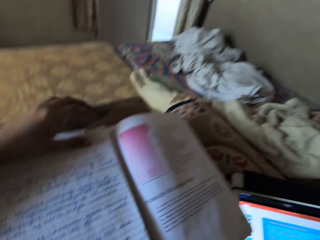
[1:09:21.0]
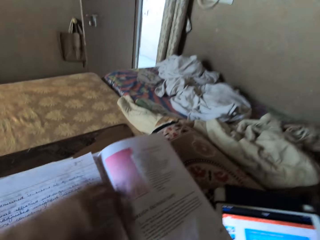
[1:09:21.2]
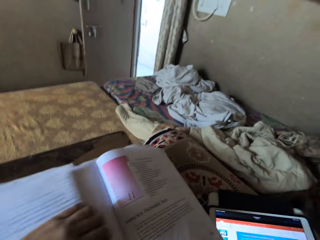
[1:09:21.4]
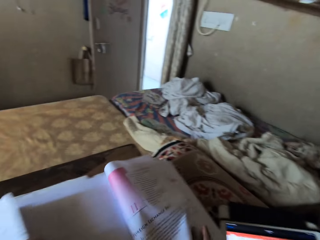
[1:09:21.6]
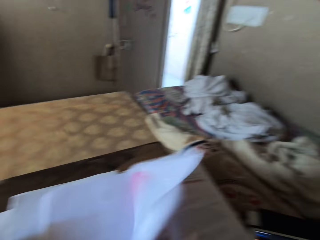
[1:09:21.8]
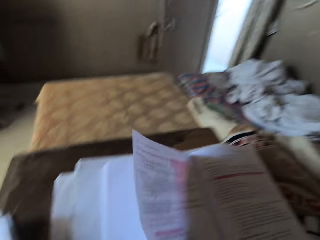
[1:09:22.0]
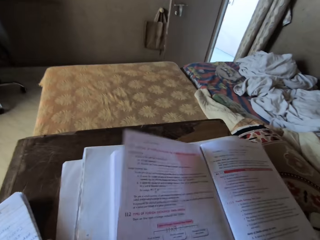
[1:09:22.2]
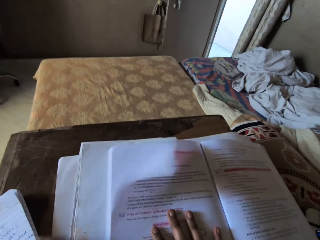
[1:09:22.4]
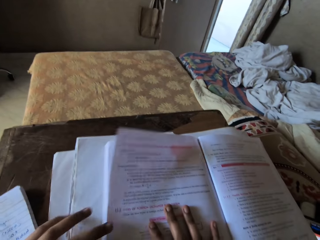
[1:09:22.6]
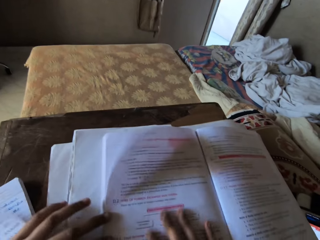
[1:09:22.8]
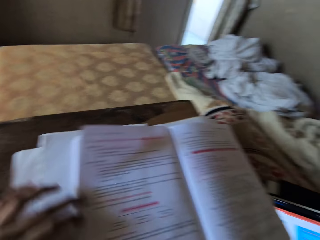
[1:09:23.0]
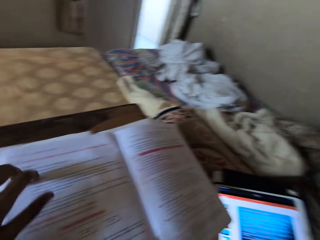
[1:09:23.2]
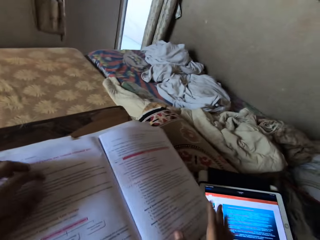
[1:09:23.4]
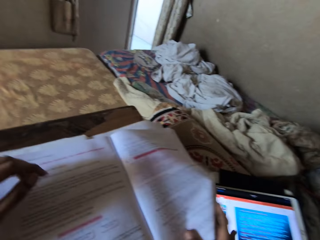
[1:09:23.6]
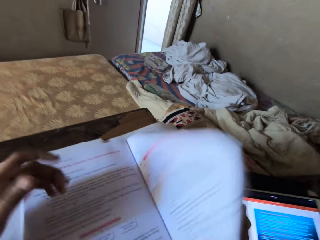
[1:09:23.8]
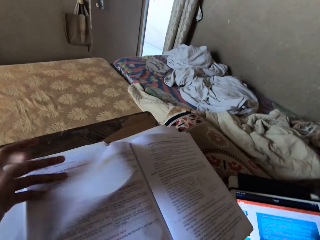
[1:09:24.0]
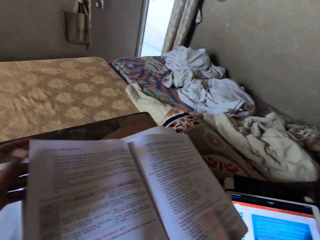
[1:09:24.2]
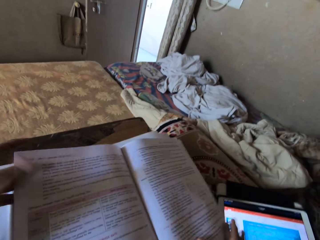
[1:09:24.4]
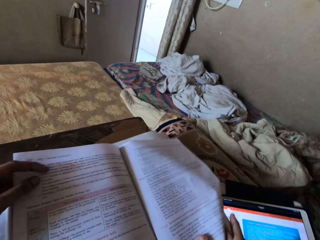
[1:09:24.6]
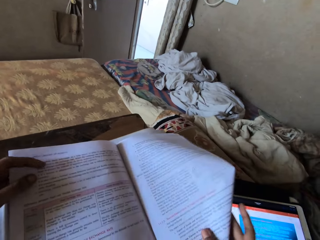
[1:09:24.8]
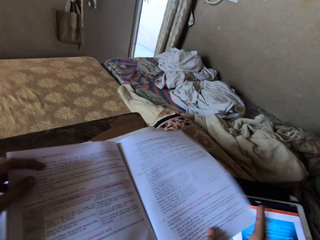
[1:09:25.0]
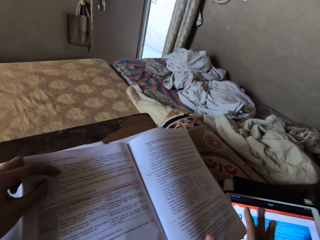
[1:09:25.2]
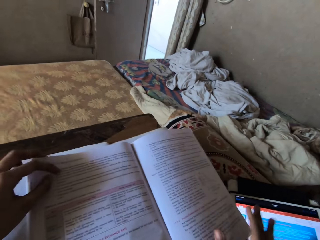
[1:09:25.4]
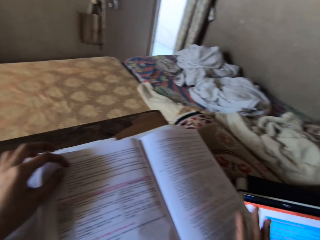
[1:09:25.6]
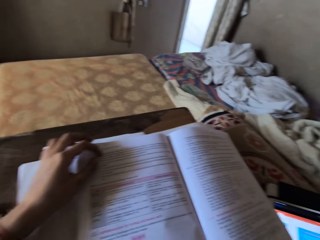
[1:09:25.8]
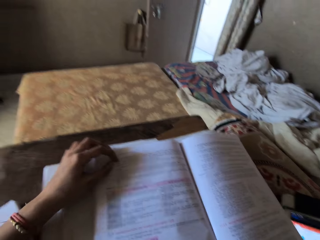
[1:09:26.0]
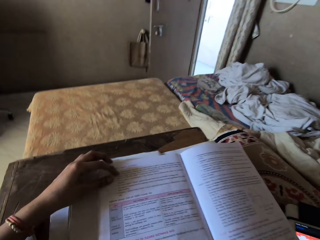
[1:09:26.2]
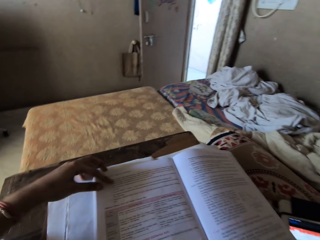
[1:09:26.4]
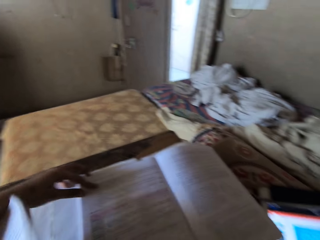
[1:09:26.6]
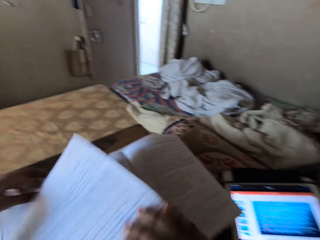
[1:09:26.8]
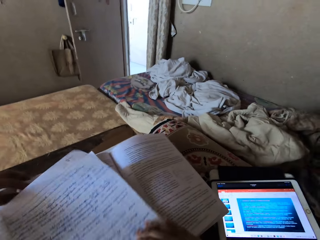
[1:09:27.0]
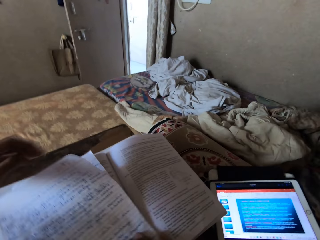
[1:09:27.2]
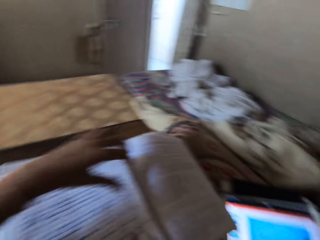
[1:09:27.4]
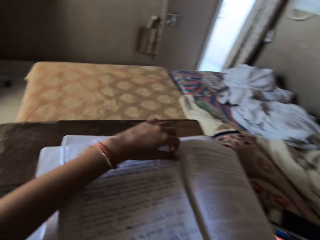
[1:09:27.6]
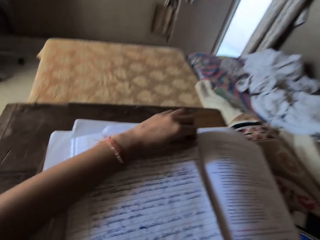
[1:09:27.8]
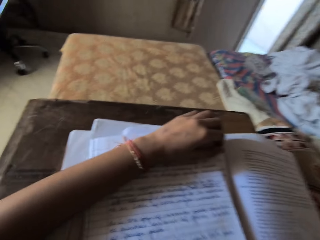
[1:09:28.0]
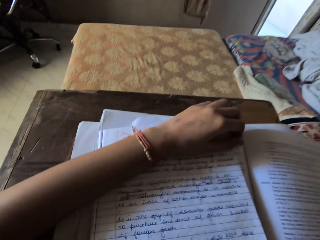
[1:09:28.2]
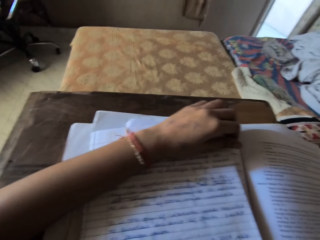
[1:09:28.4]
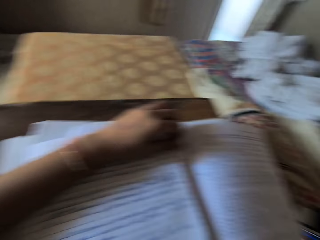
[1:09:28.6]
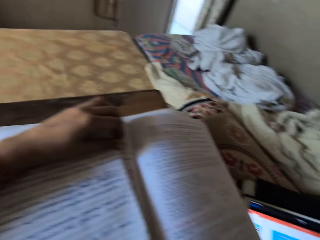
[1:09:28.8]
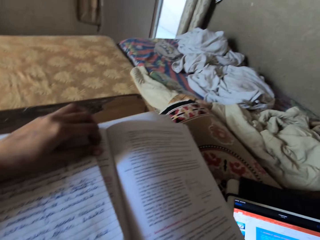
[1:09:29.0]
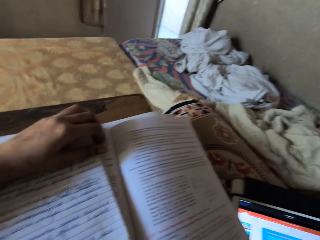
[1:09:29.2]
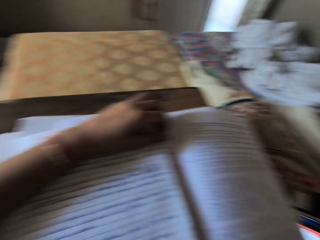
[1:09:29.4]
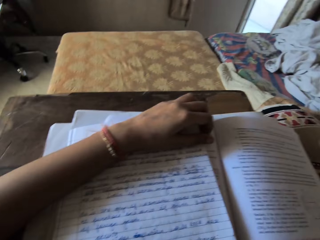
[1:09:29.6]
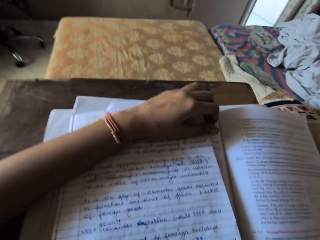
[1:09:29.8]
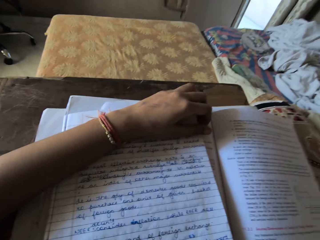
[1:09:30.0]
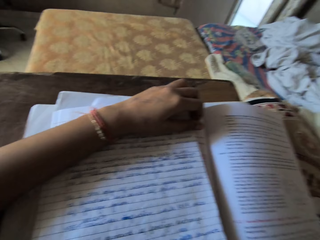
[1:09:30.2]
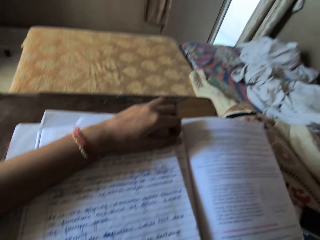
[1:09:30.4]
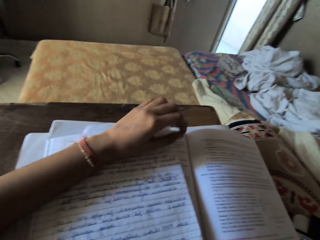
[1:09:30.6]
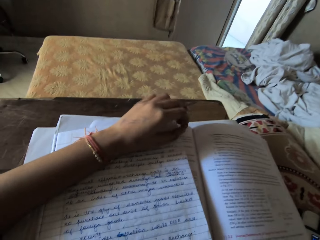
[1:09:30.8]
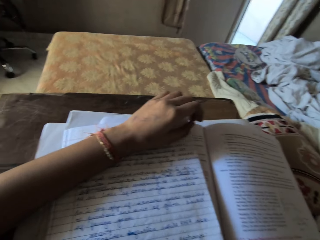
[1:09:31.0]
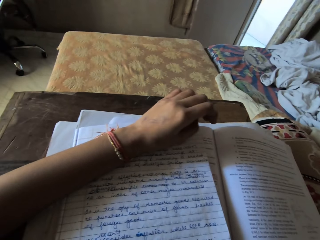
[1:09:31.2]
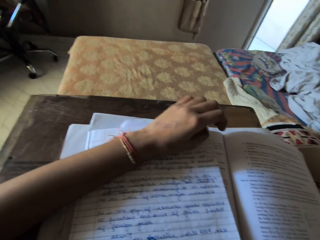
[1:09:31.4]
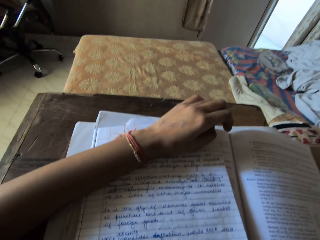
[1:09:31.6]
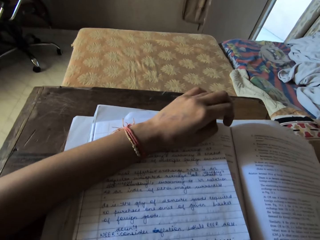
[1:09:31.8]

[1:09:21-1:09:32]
The camera wearer moves a book with her left hand. She turns a book page with her right hand. She turns a book page with her right hand again. She moves the book with her right hand. She puts her left hand on the book. She looks at the book.

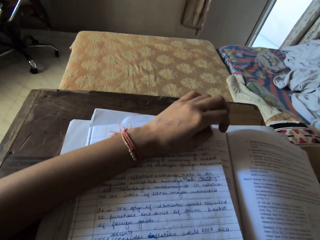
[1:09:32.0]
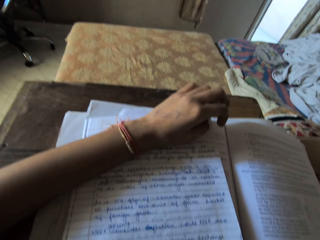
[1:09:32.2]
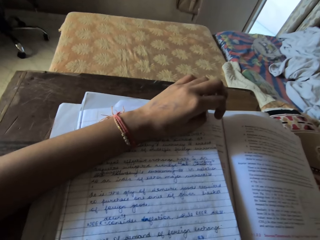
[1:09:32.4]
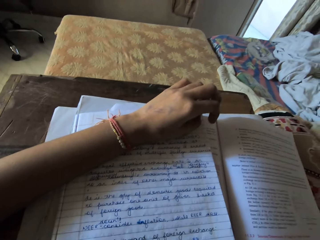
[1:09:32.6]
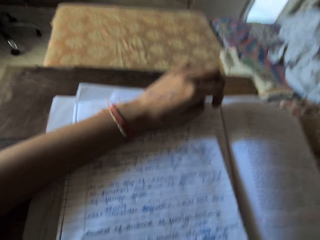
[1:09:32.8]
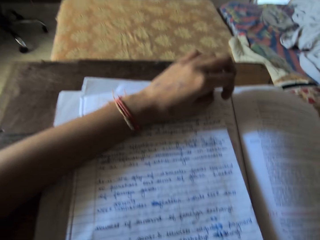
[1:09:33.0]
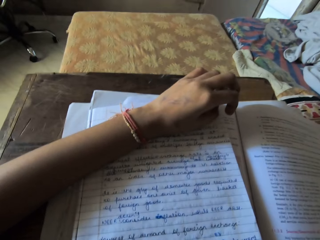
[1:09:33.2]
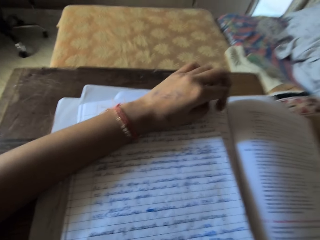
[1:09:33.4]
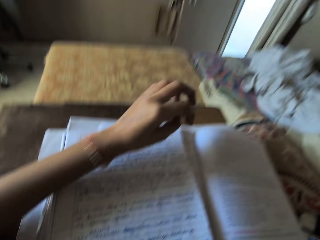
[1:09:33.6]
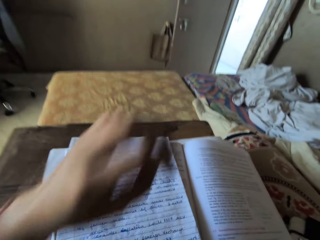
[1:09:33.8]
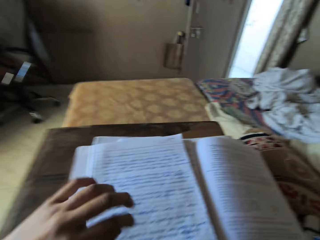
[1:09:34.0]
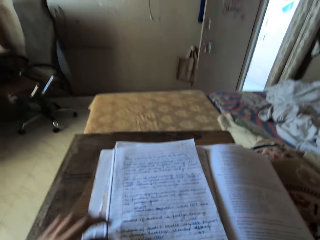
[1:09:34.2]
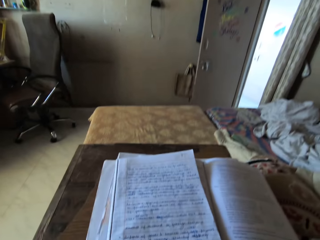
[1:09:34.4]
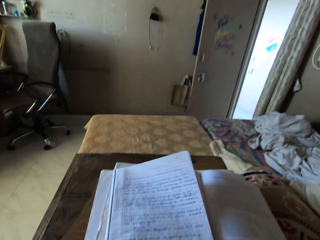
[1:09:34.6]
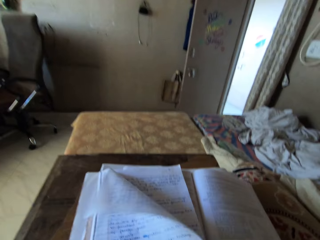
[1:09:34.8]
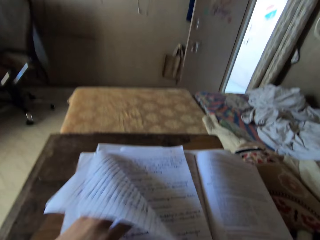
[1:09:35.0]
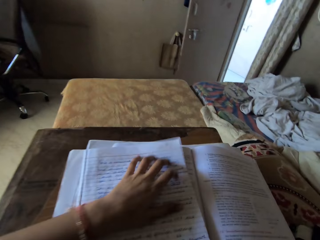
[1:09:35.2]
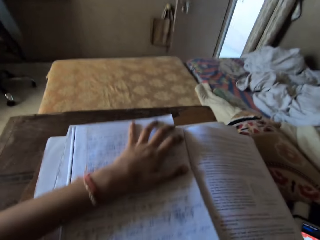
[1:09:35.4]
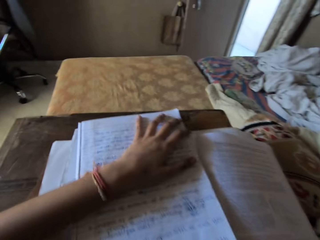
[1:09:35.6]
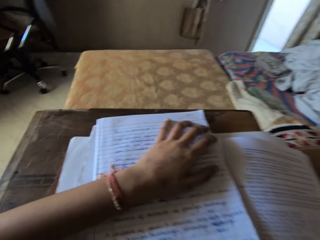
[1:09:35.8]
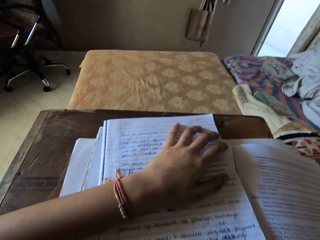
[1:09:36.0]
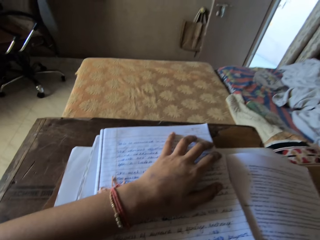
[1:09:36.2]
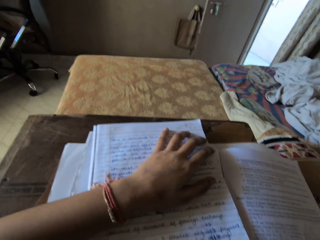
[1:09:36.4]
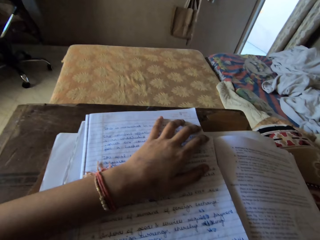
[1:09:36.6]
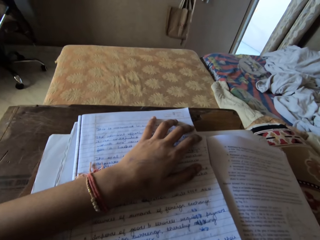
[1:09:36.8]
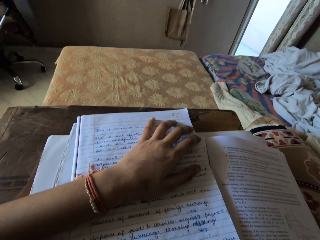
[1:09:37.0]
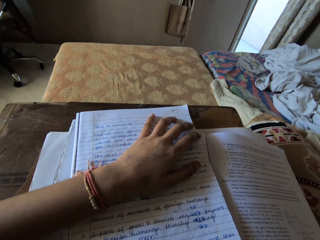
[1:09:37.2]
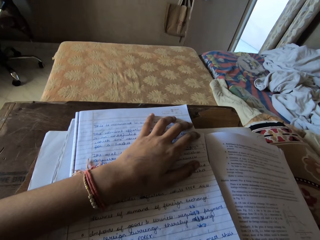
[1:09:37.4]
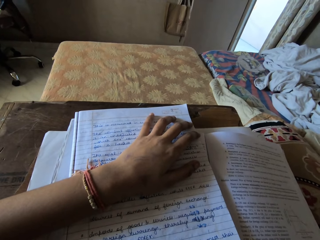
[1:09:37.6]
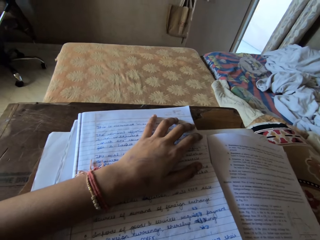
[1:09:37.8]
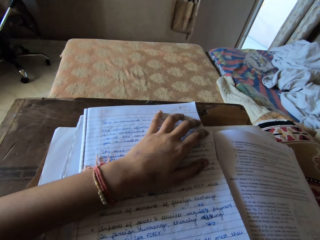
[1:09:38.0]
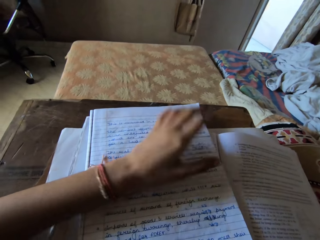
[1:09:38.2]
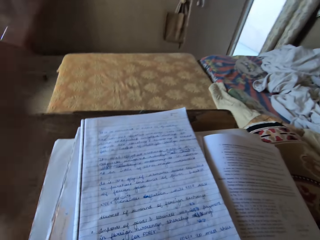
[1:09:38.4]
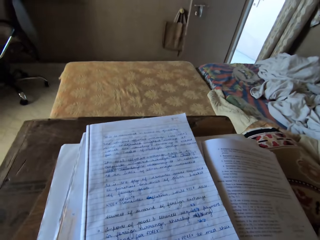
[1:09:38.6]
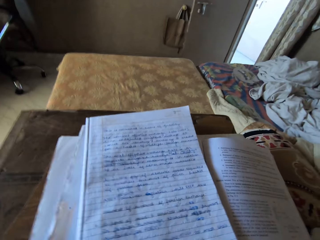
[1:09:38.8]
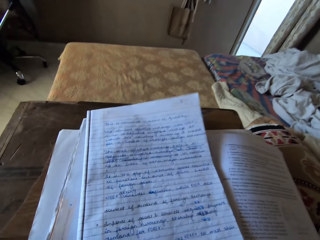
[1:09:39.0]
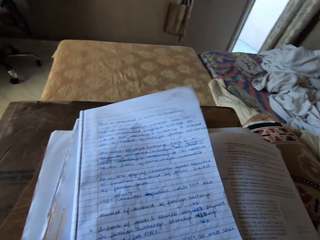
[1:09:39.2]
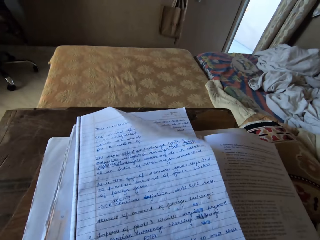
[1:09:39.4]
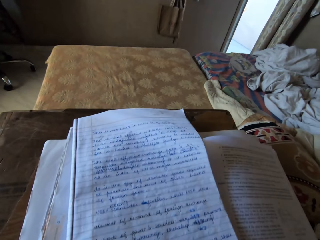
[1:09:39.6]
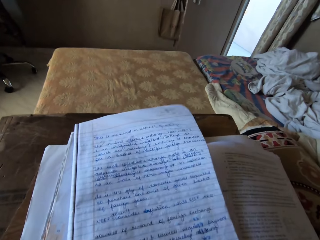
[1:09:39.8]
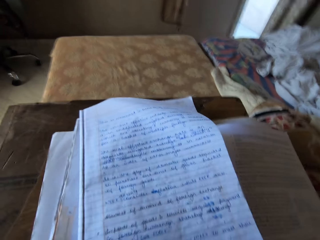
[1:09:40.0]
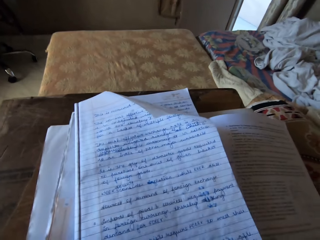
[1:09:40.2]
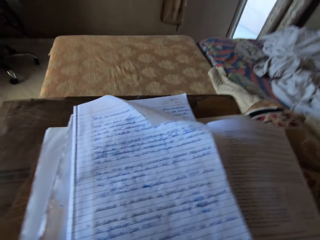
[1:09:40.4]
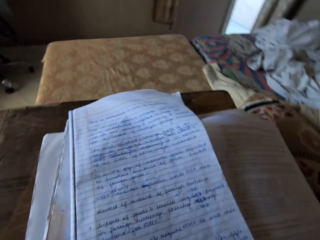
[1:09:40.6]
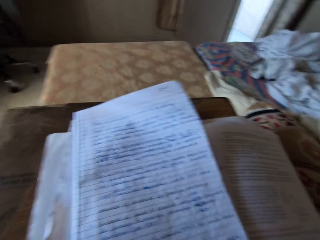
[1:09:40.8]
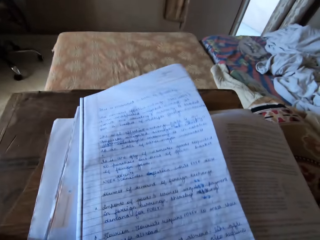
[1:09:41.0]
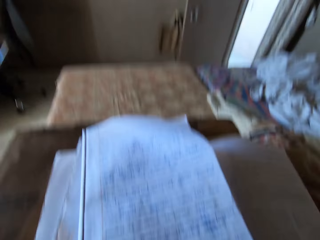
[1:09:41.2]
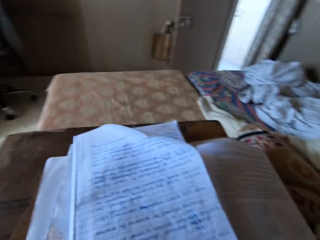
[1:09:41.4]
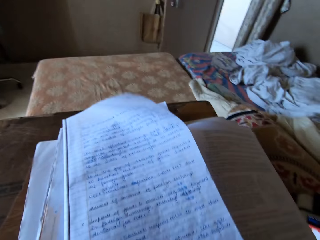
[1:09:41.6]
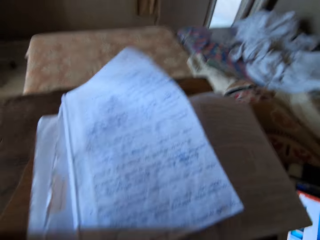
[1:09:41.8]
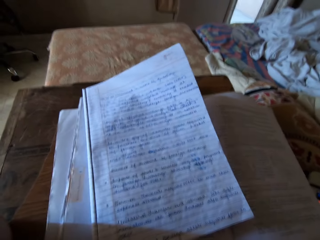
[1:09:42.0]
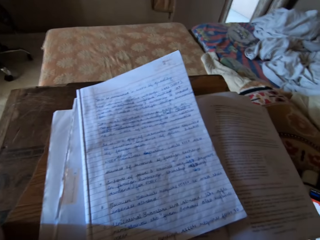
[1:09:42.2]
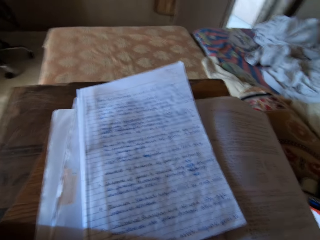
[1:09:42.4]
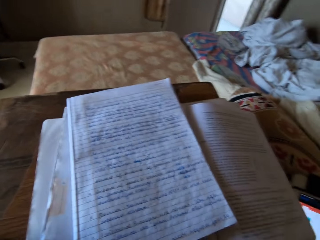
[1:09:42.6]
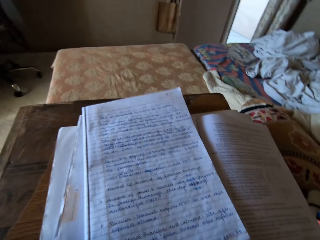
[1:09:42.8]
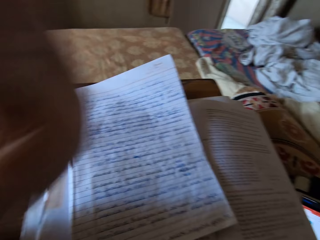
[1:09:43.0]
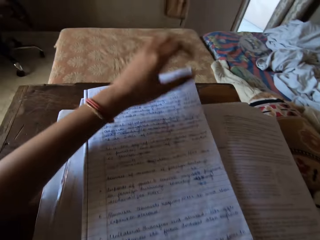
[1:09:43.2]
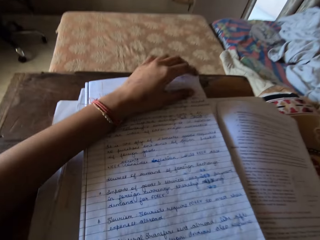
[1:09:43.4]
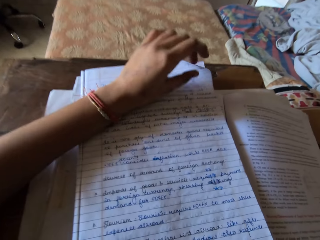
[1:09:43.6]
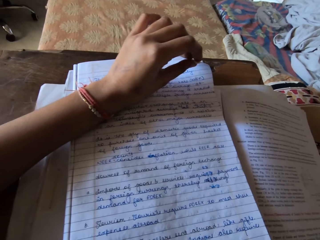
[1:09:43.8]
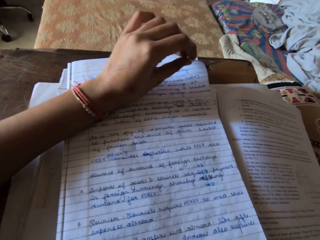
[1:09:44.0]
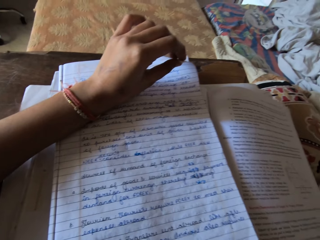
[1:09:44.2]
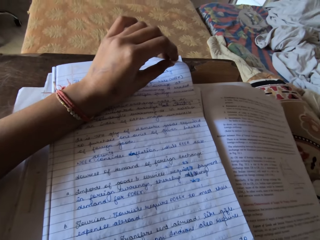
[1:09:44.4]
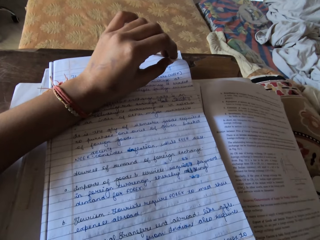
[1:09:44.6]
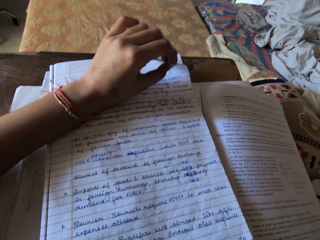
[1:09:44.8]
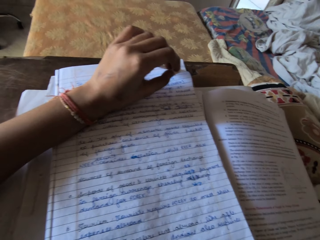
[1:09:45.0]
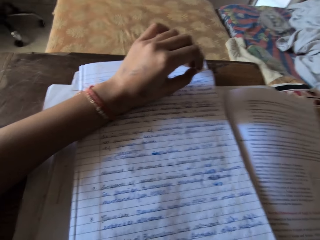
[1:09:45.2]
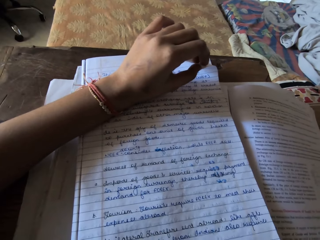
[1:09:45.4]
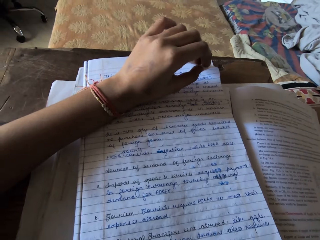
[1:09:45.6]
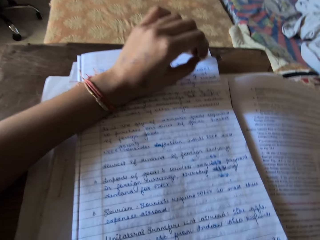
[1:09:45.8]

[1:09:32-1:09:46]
The camera wearer lifts her left hand. She moves a book page with her left hand and moves the book with her left hand. She lifts her left hand. She puts her left hand on the book.
